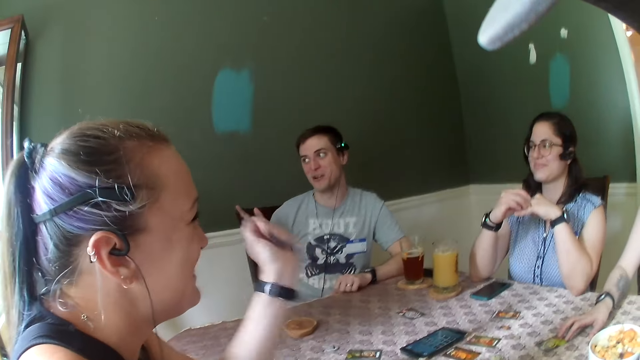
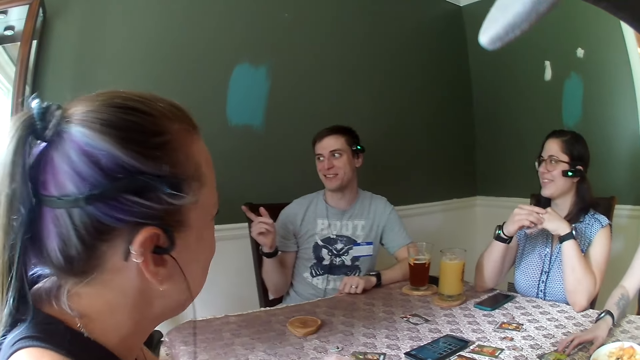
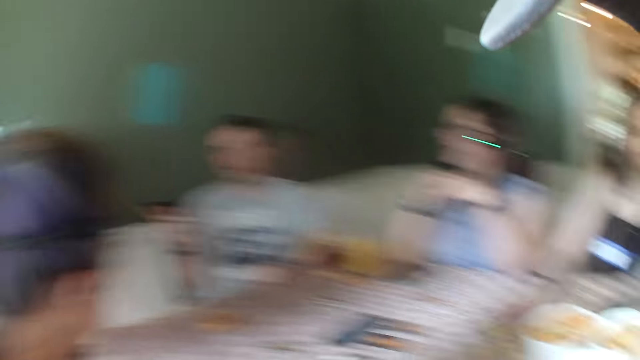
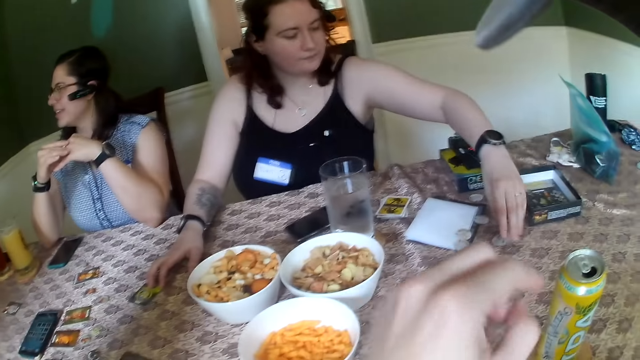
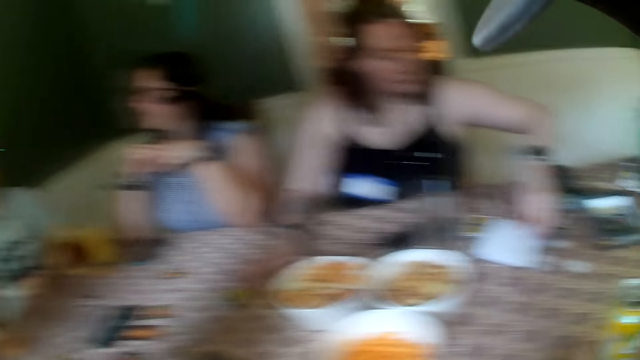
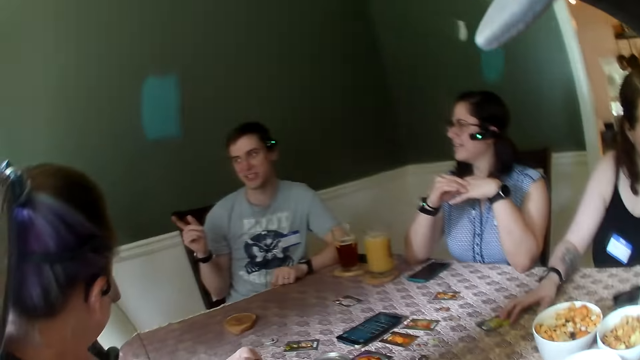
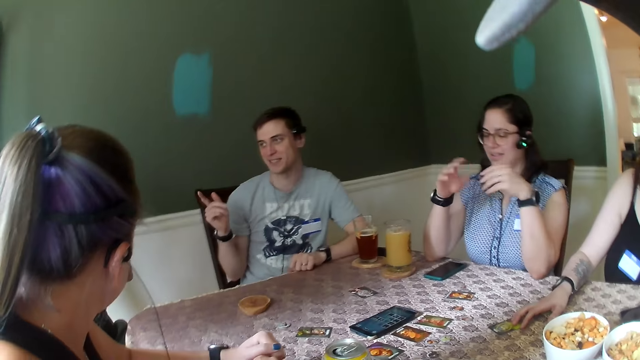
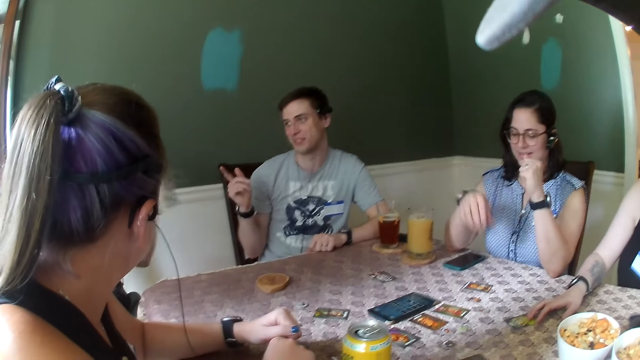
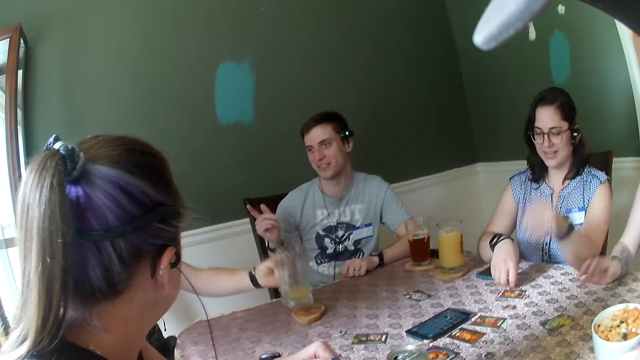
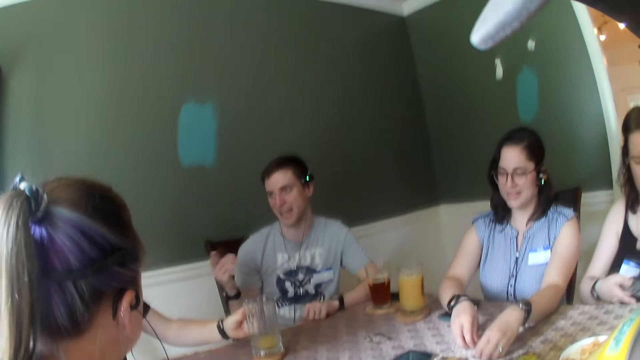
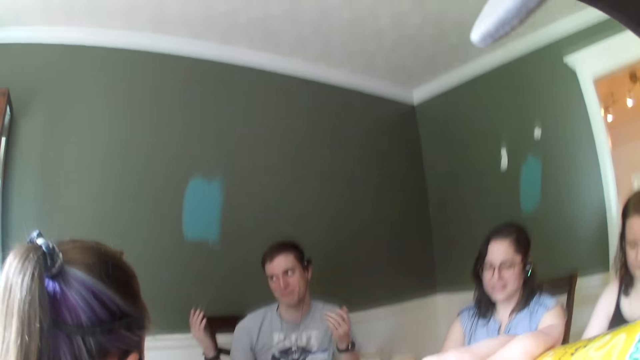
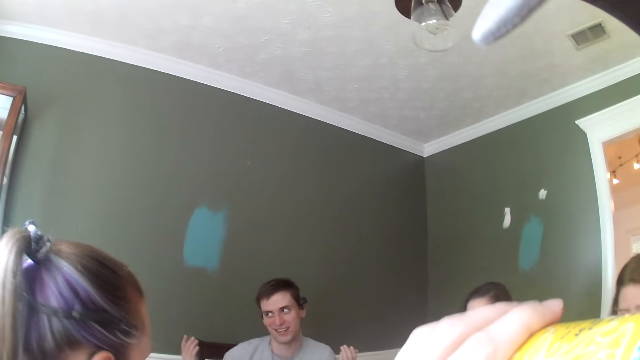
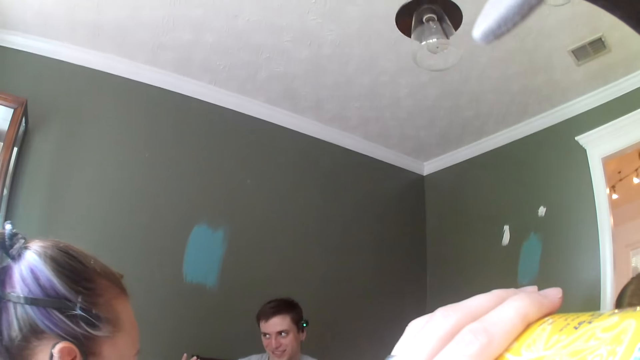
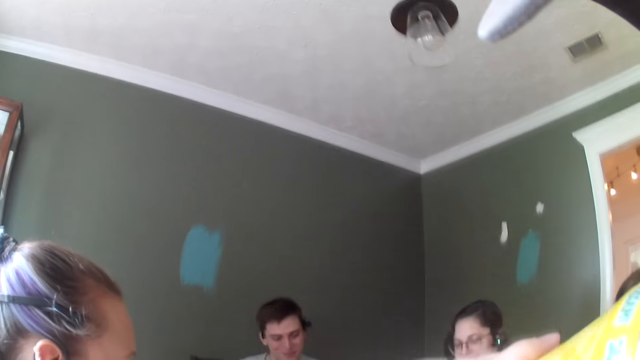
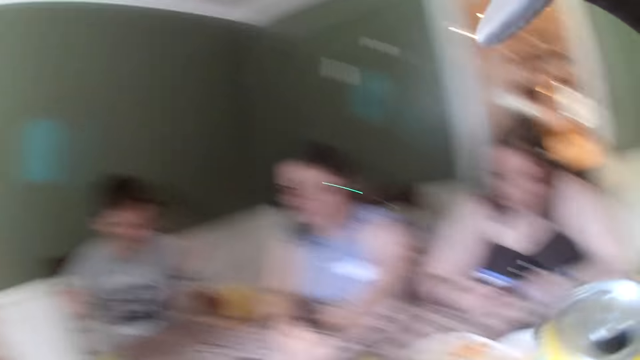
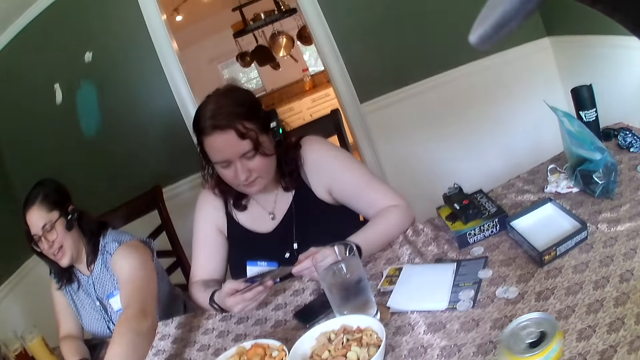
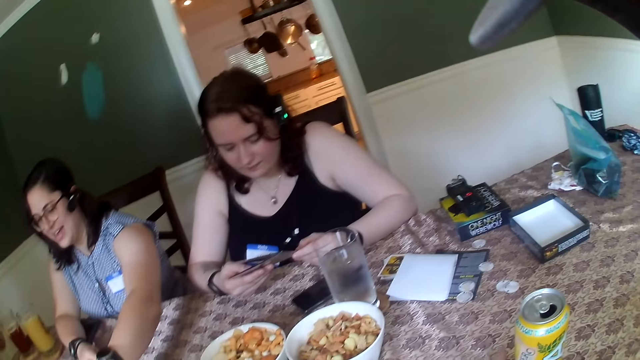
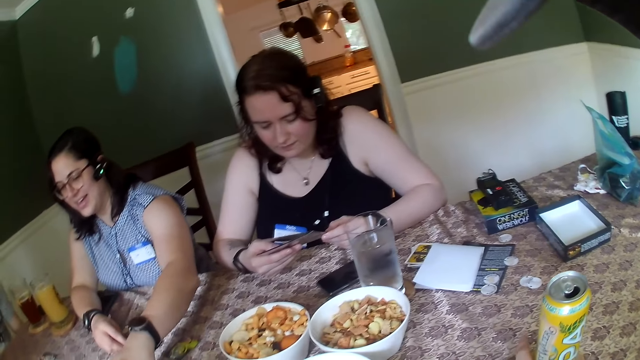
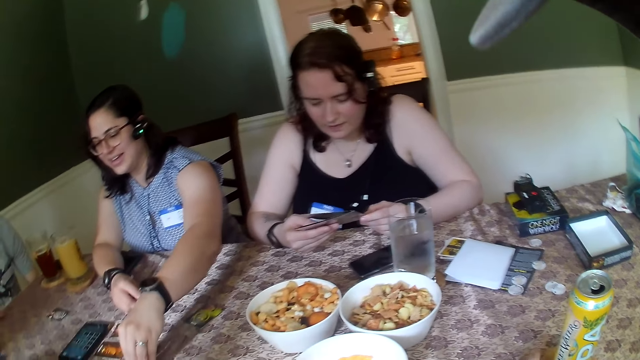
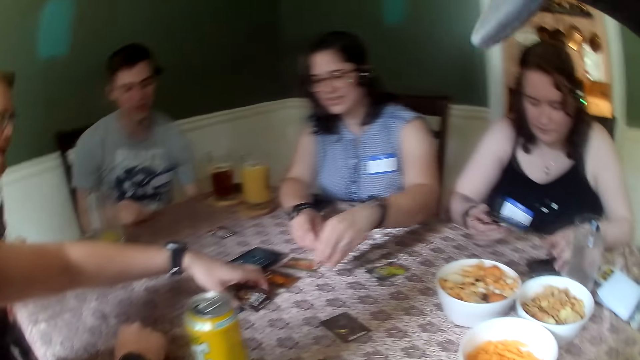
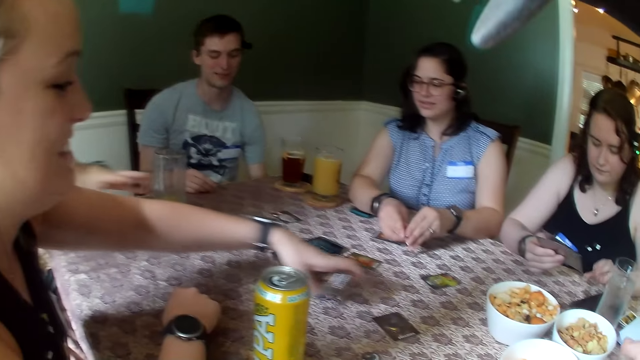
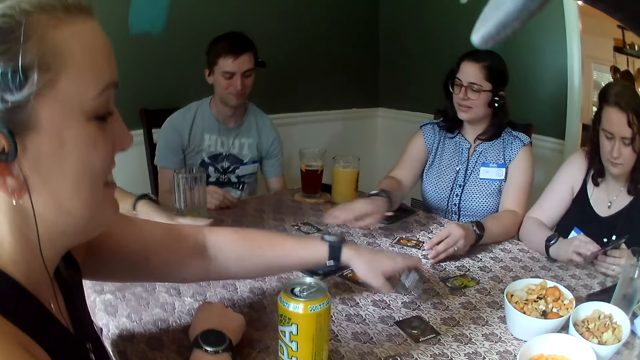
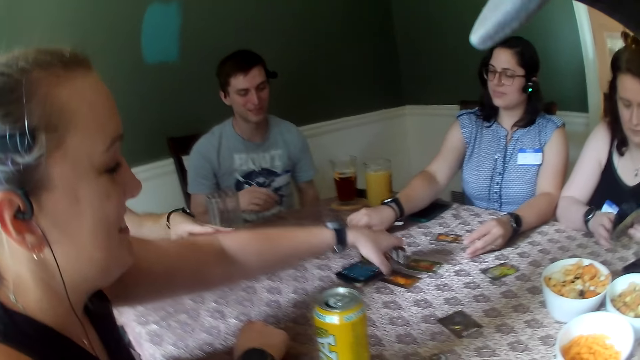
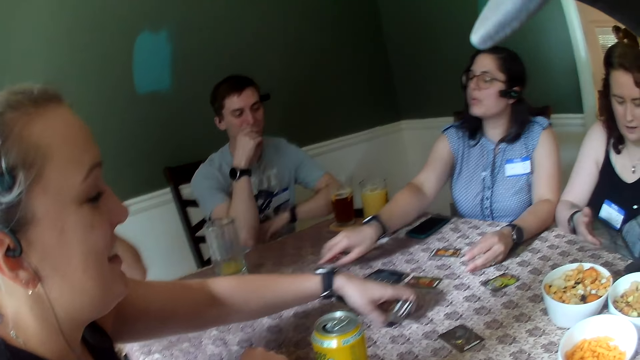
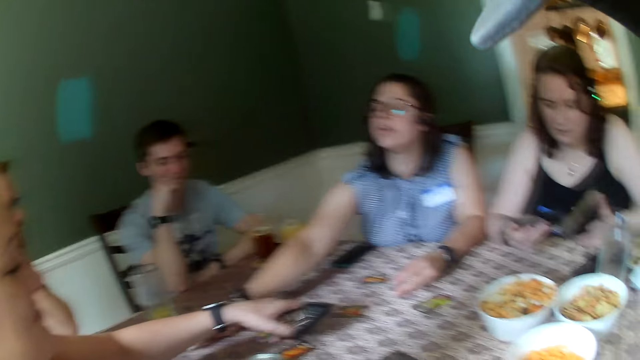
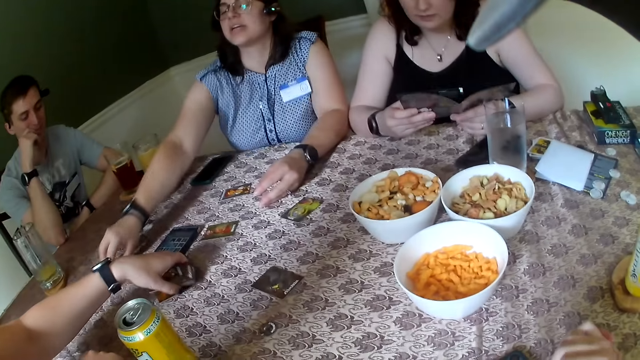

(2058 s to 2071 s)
A woman places a coin on the table with her left hand. The camera wearer picks up the container drink. Another woman touches cards on the table with both hands. The camera wearer drinks from the canned drink in his left hand. He drops the container on the table. The first woman holds a leaflet with both hands. The first woman stares at the cards. A third woman distributes cards on the table with her left hand and collects cards on the table. The second woman interacts with a man.

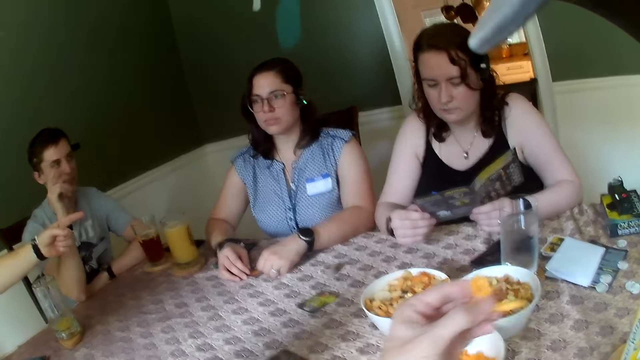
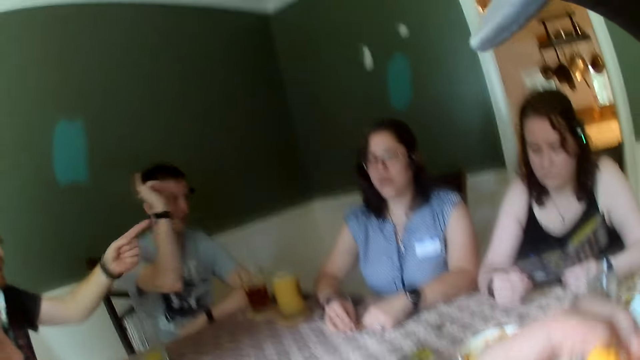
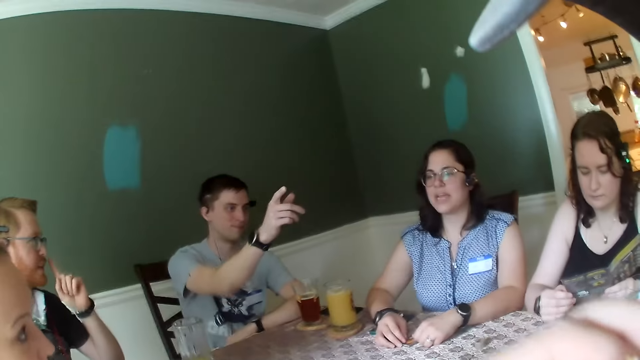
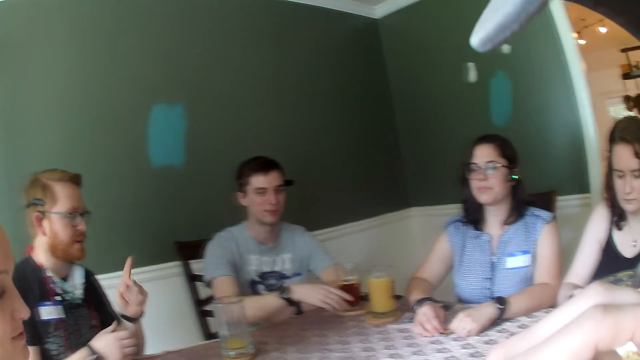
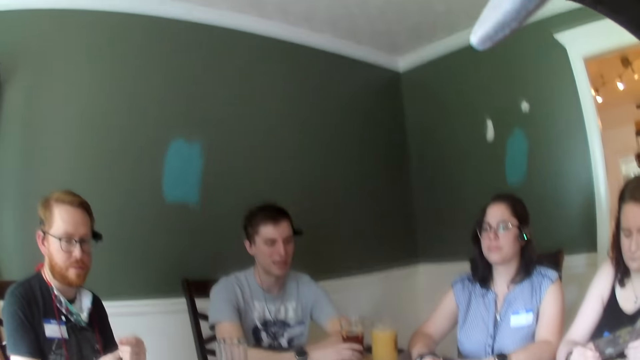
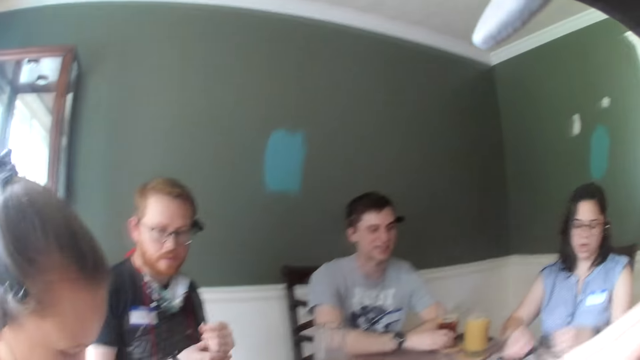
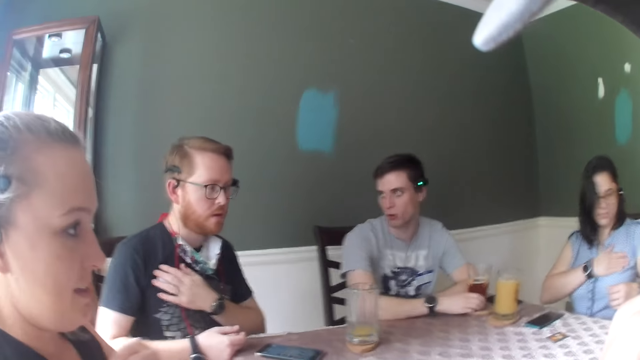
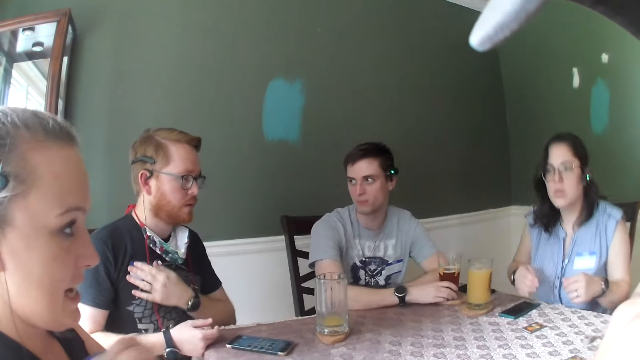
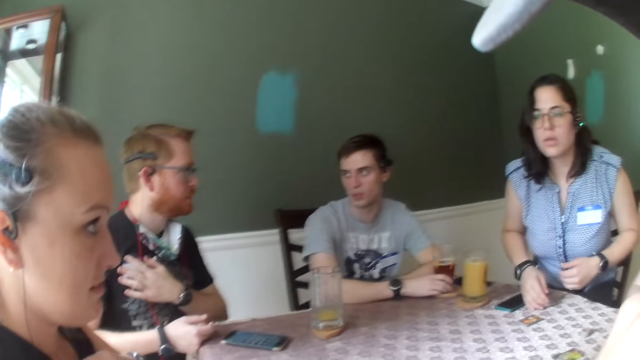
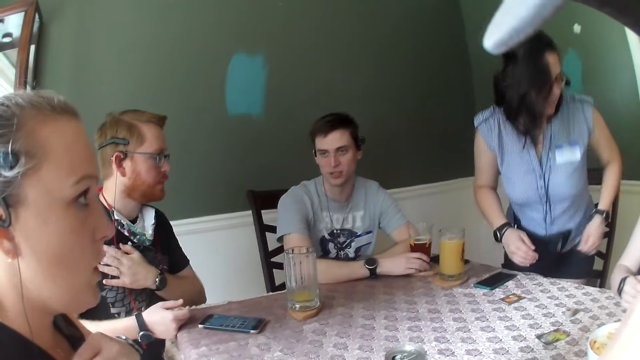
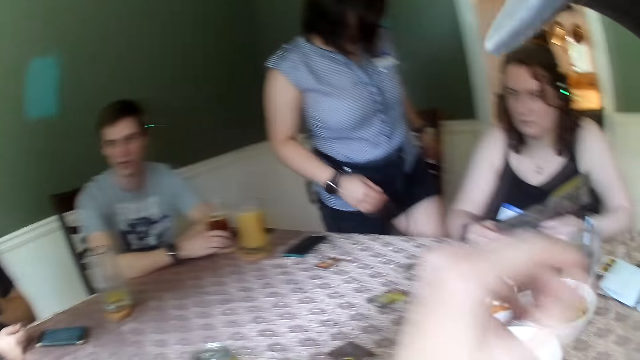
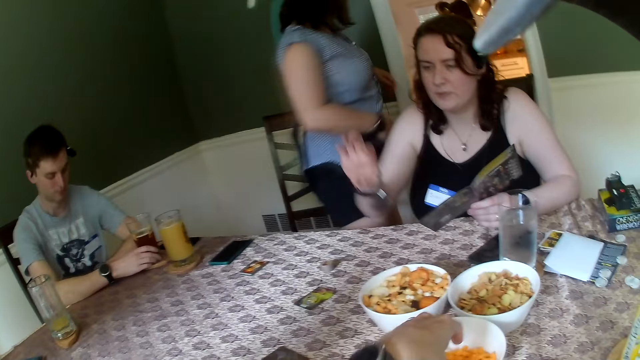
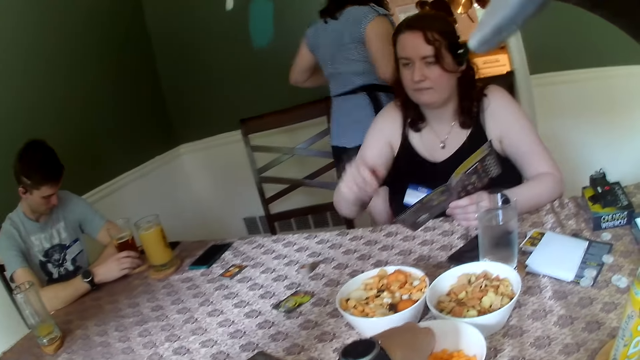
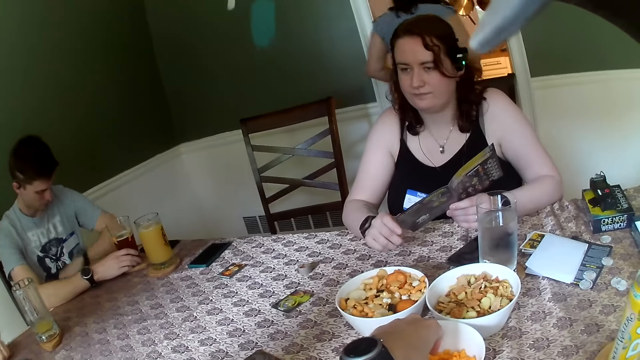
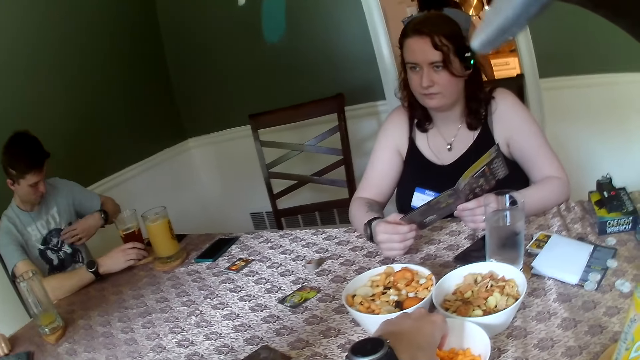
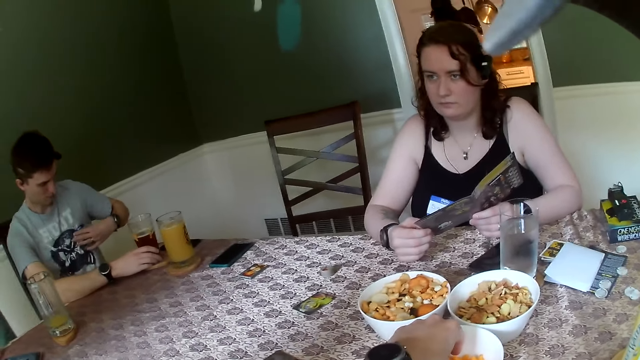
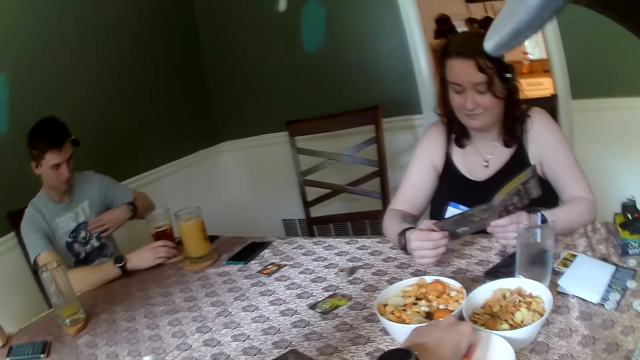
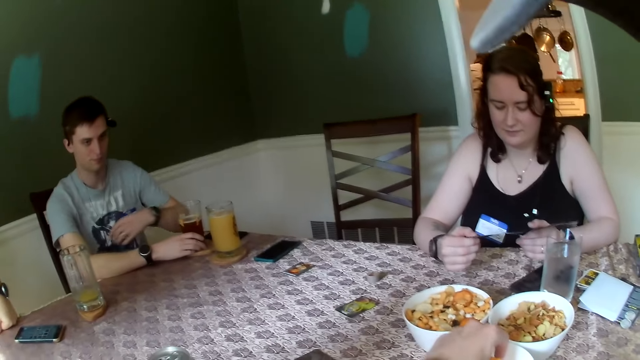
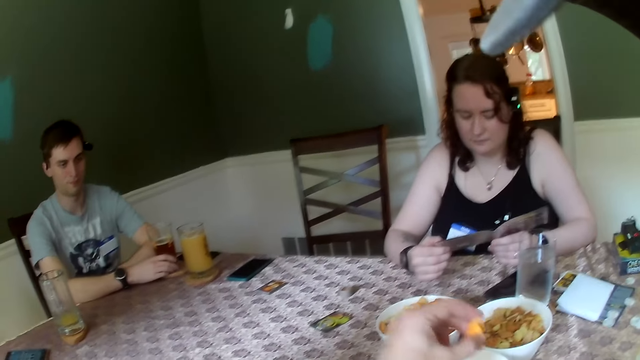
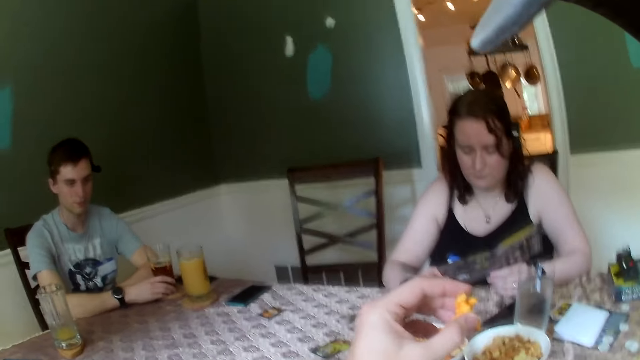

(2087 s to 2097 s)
The camera wearer eats a snack. A woman stands from a seat. The woman walks towards the kitchen. The camera wearer picks snacks from a bowl.
